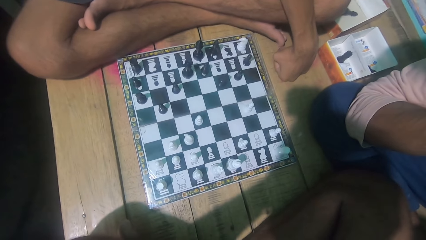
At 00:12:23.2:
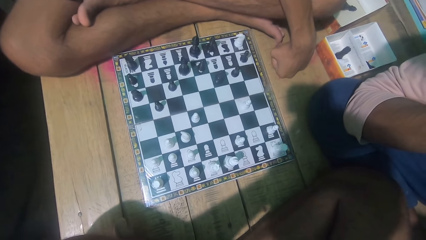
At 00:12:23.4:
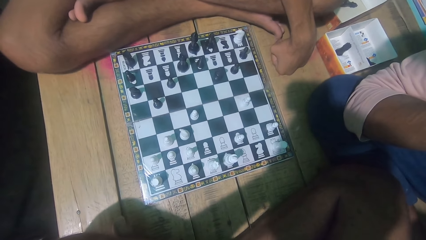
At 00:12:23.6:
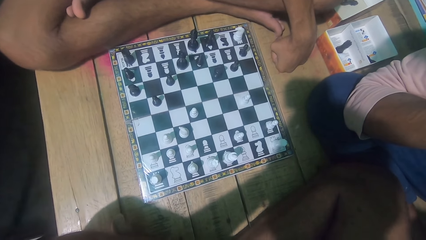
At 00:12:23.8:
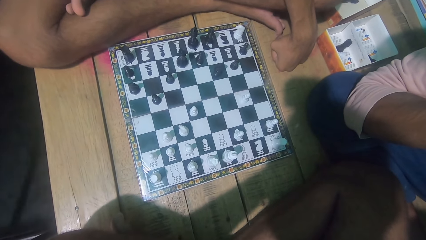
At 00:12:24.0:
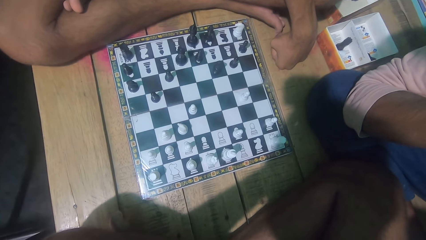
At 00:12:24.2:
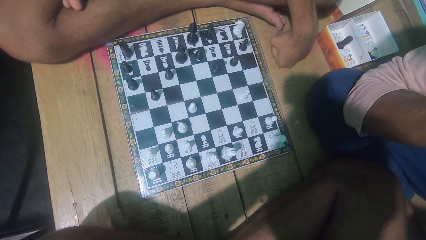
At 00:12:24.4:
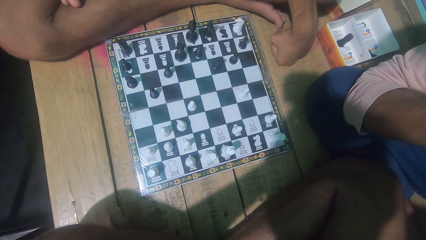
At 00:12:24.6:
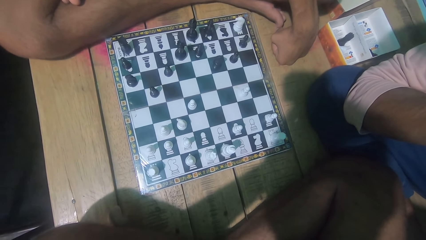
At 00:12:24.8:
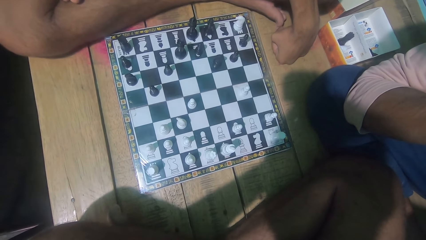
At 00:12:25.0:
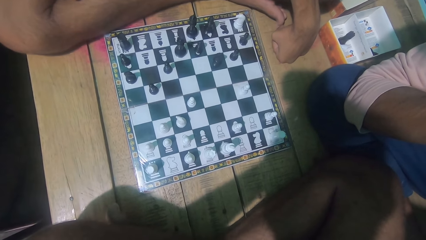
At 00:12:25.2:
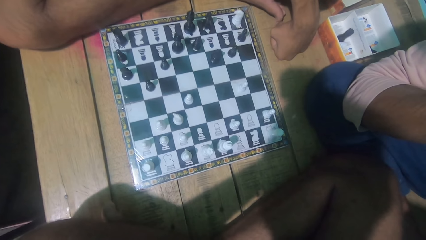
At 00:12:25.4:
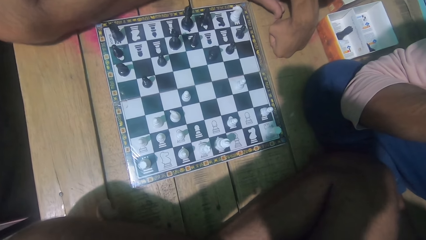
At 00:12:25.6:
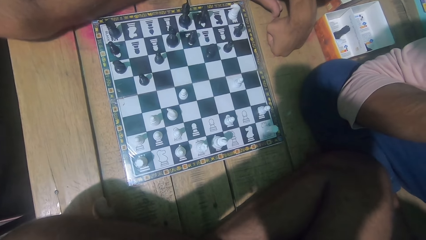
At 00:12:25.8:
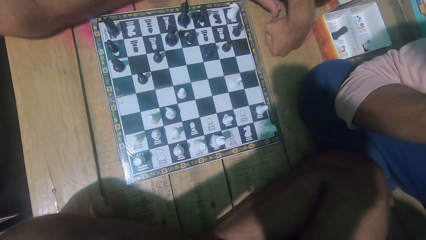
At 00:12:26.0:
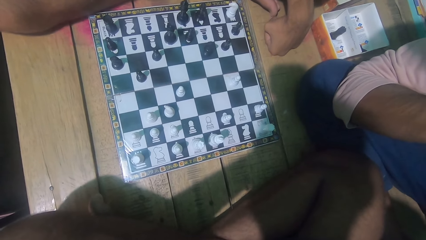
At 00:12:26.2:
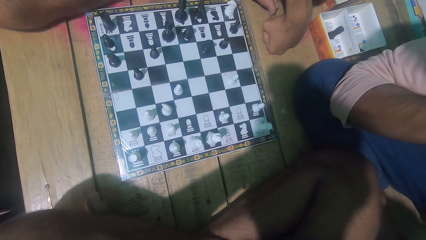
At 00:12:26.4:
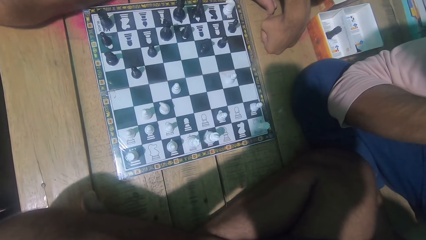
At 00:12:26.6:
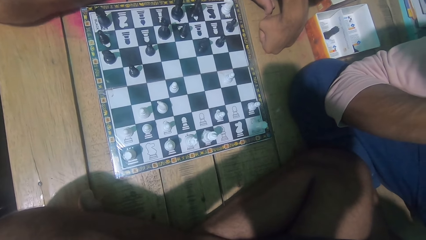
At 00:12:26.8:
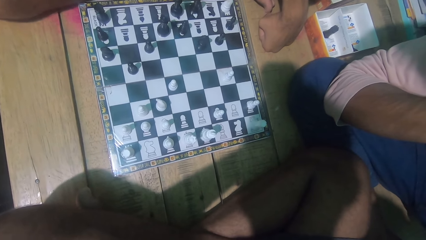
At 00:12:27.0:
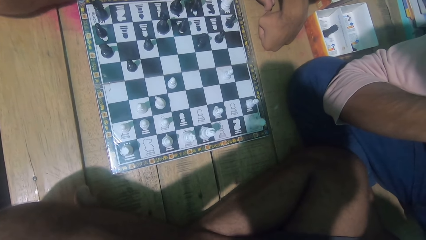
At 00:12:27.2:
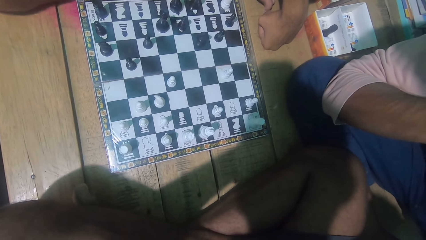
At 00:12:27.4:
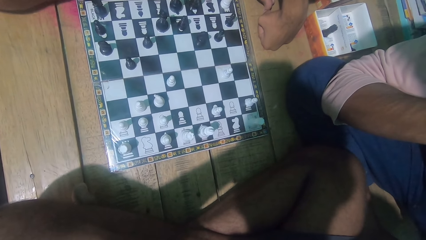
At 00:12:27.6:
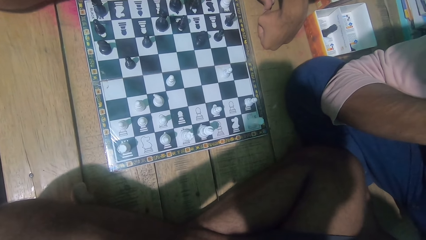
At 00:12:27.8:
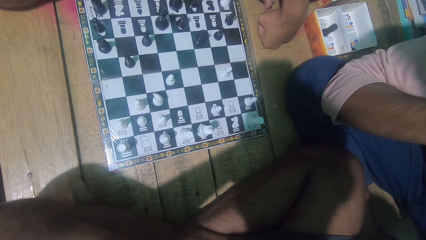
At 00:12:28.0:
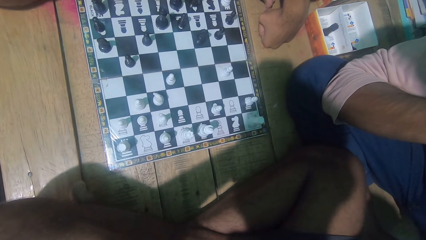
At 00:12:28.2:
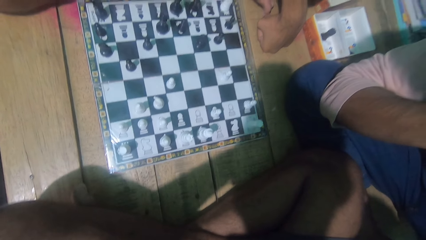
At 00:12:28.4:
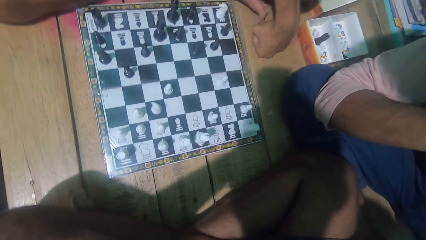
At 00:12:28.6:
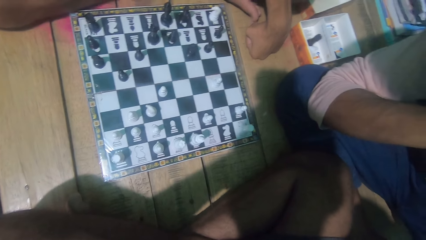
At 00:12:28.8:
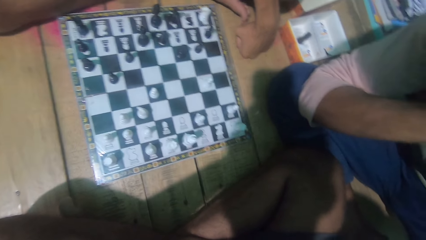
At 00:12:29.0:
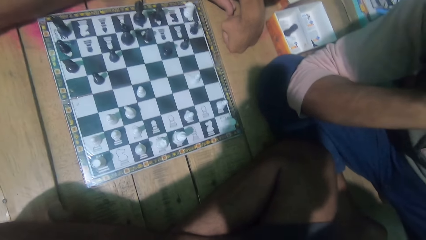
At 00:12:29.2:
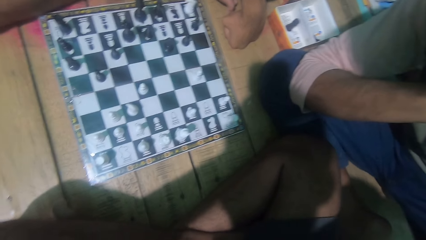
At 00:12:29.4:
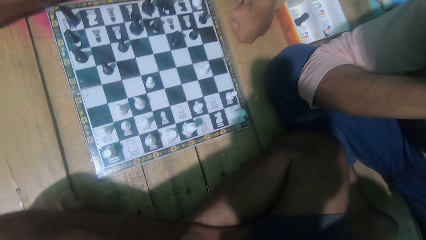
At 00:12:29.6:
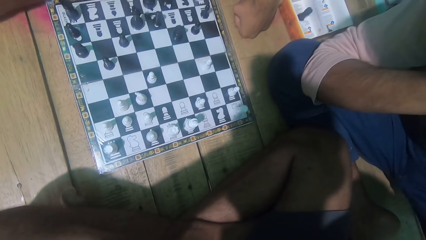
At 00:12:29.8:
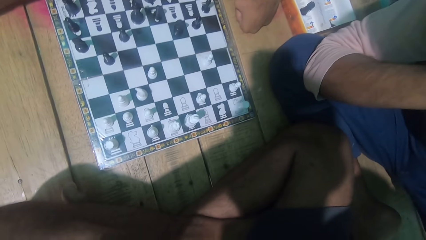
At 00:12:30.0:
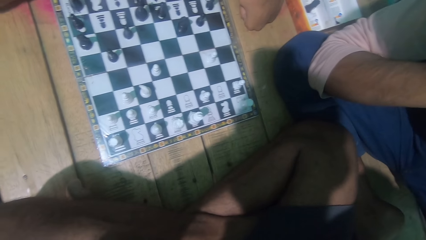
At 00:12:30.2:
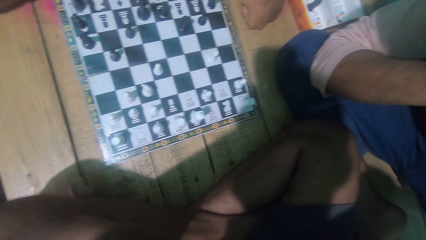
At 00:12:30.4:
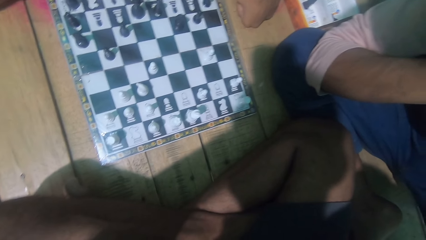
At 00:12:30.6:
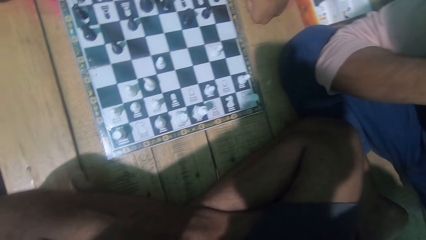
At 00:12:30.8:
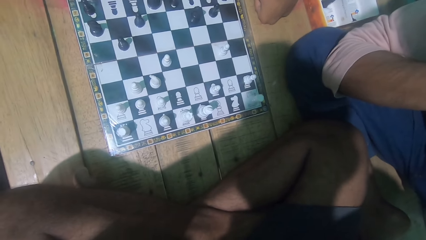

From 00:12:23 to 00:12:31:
The camera wearer looks at the chess game with a man.

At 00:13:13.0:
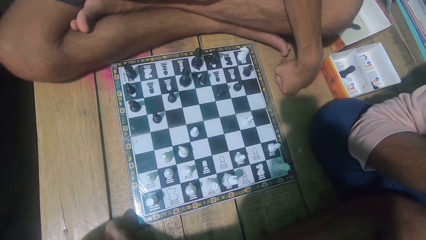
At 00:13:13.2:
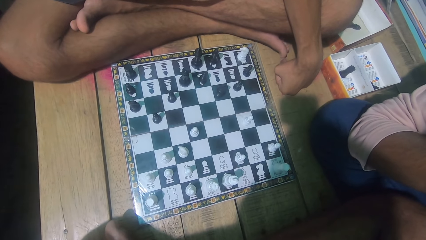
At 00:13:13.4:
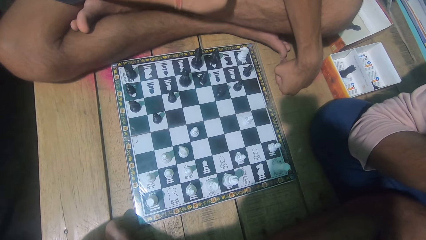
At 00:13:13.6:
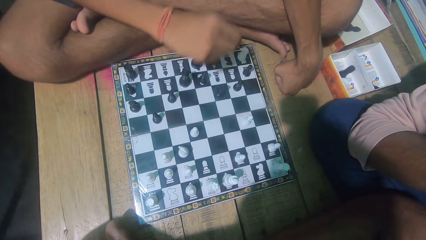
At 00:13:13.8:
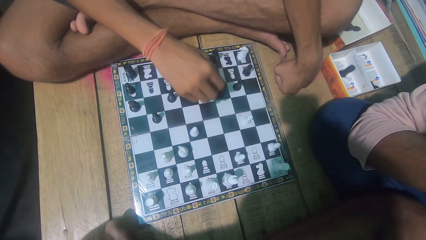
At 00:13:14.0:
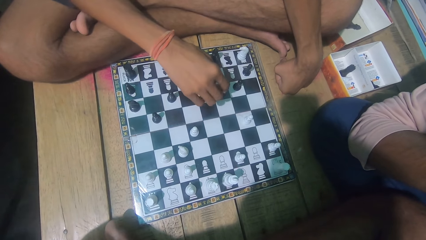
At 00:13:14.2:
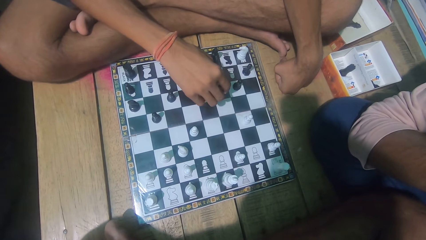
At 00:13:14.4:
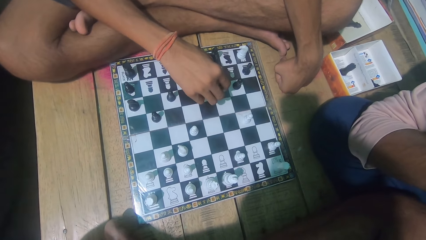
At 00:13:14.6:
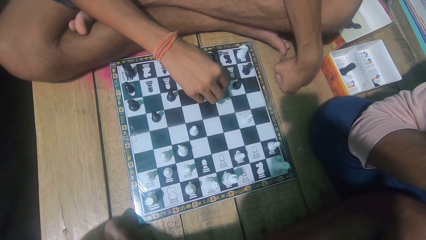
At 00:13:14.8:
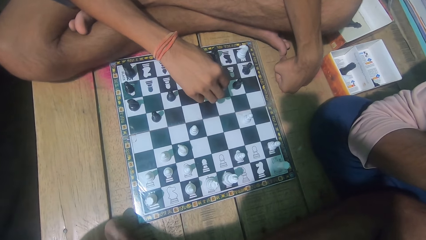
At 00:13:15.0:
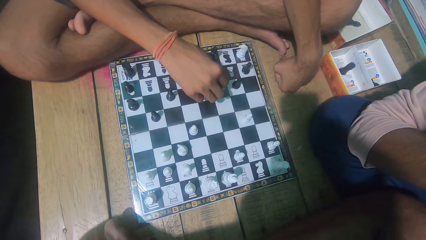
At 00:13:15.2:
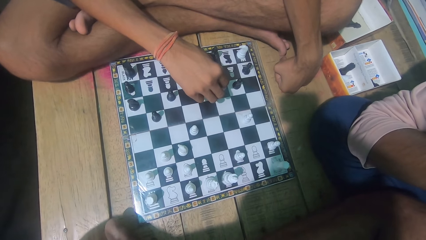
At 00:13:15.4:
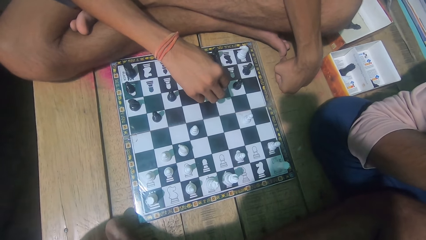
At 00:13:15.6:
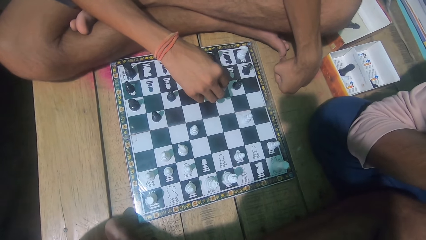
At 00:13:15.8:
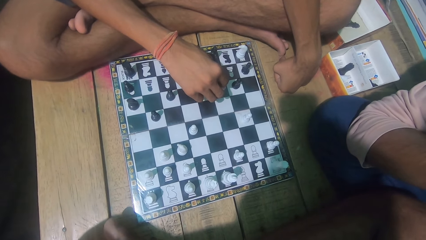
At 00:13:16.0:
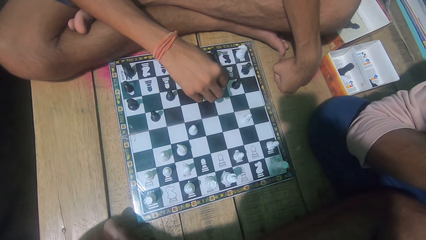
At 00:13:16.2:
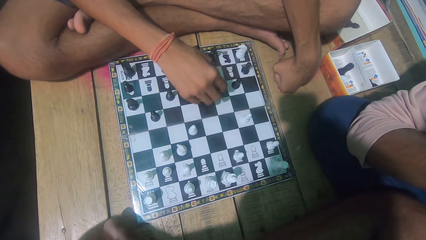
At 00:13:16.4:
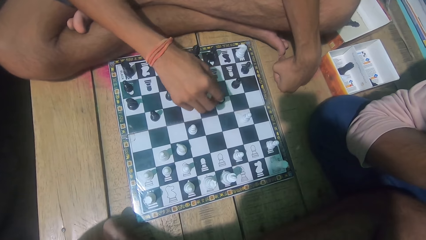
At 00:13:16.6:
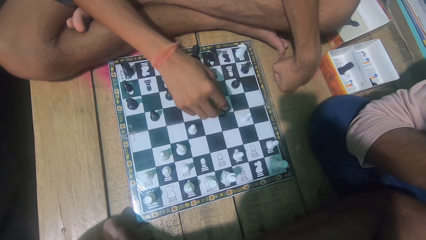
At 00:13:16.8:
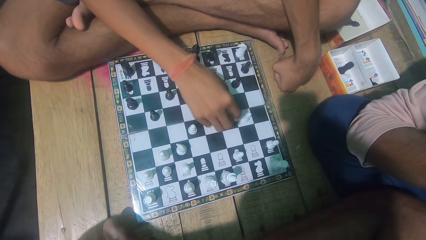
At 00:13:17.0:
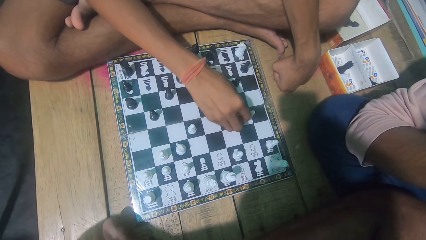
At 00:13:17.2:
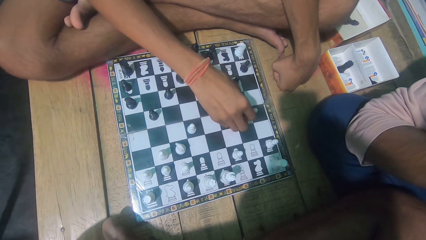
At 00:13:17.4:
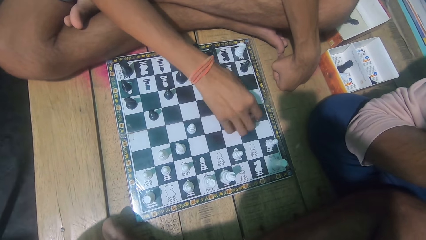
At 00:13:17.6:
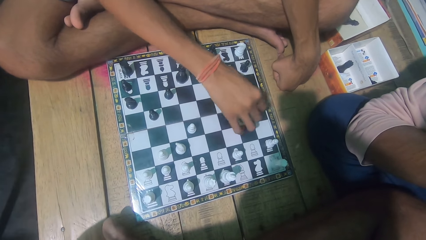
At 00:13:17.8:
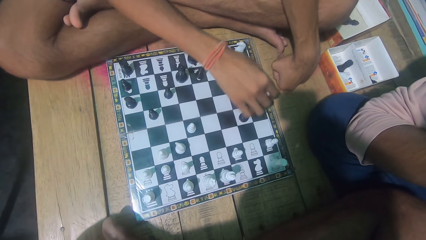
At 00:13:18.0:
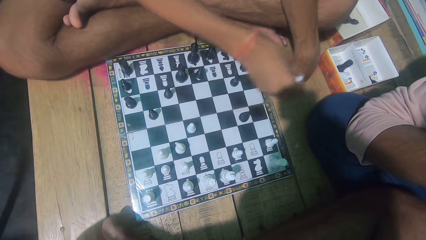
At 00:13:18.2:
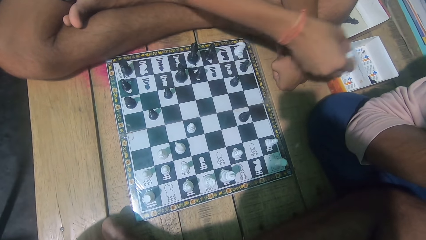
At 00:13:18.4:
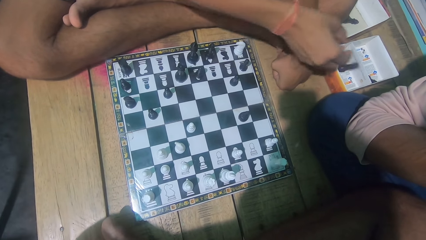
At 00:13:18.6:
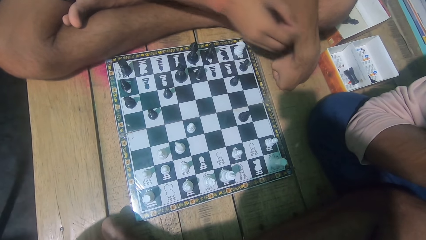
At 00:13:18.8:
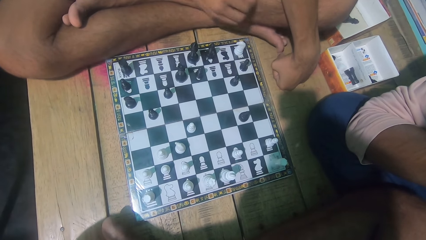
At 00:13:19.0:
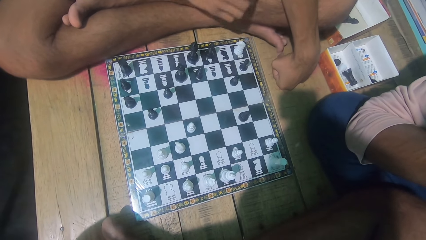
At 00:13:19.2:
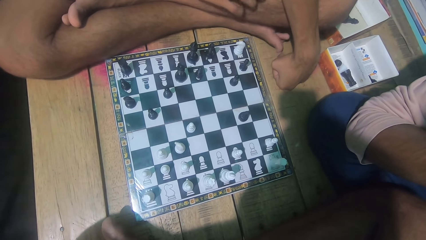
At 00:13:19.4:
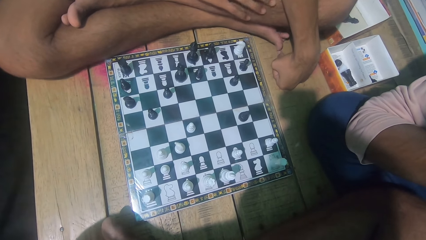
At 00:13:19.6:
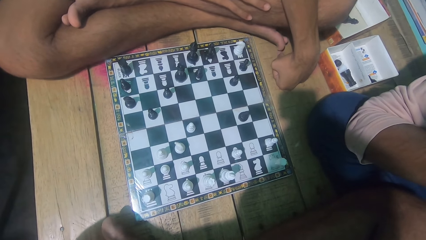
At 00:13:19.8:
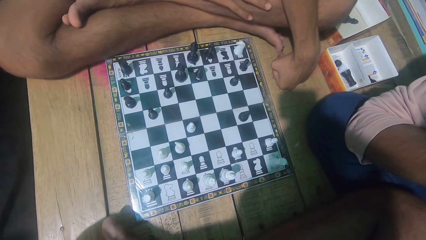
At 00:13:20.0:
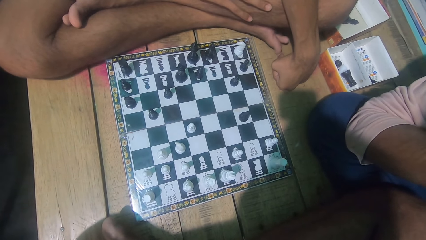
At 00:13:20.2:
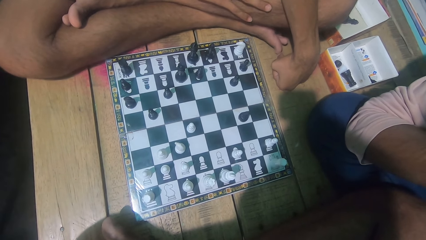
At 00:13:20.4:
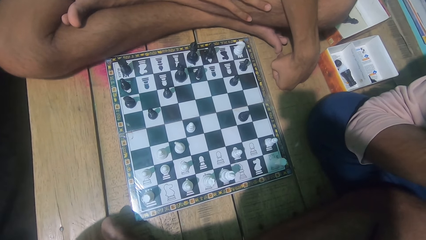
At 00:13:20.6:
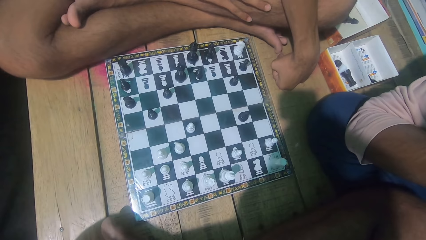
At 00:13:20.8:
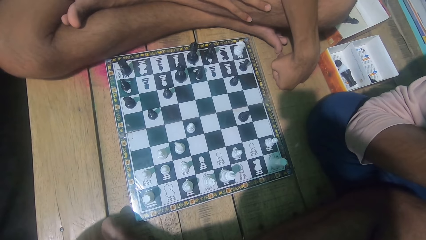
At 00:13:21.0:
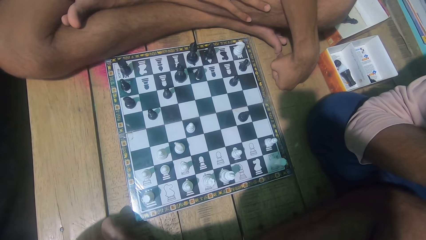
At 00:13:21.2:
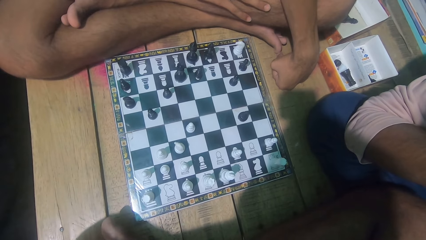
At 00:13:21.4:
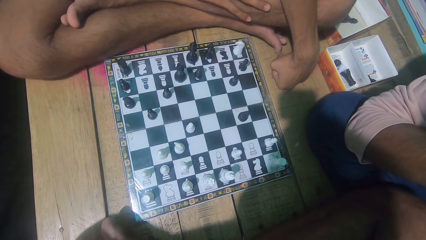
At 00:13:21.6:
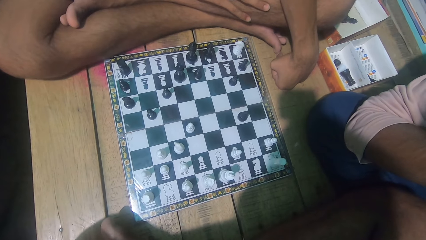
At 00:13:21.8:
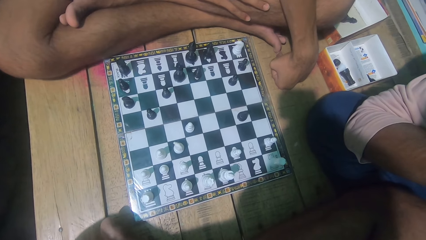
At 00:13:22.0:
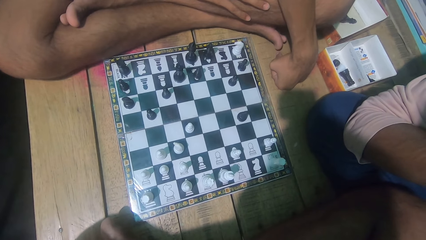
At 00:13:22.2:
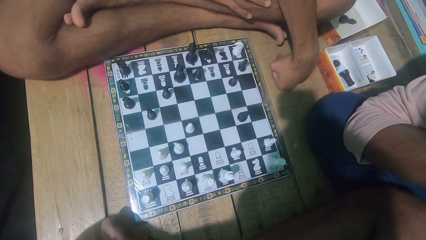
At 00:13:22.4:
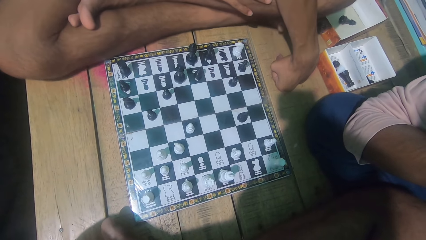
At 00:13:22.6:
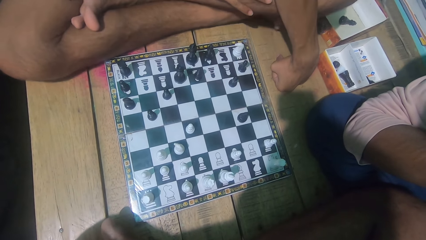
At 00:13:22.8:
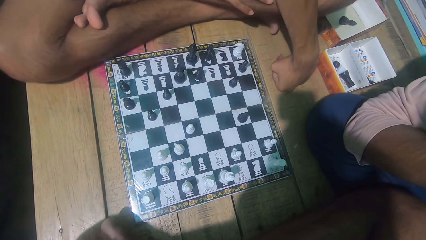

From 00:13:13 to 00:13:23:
A man moves the chess piece. The man picks up the opponent's chess piece and throws the chess piece into the box.
